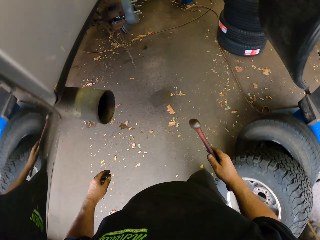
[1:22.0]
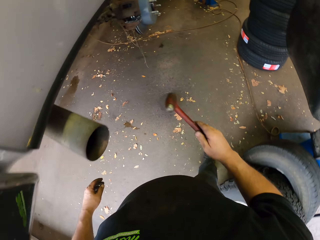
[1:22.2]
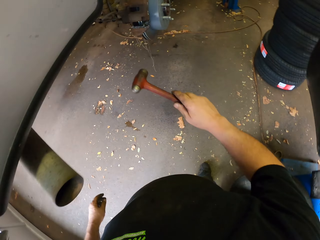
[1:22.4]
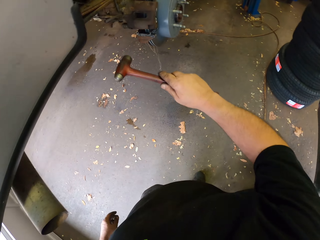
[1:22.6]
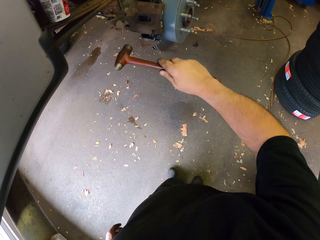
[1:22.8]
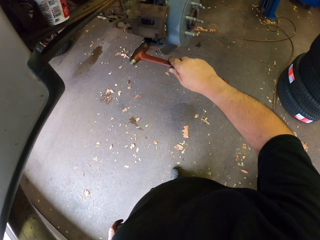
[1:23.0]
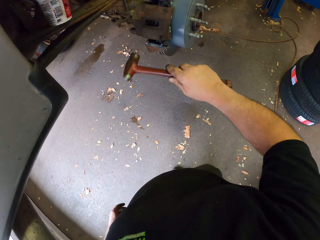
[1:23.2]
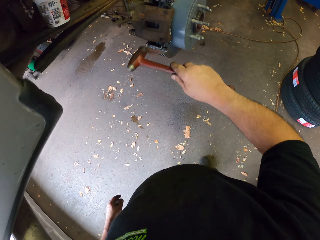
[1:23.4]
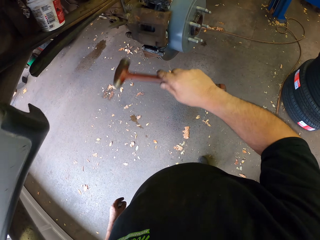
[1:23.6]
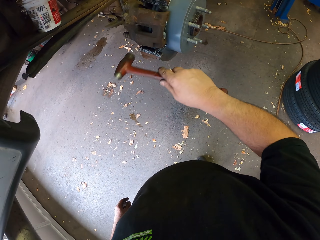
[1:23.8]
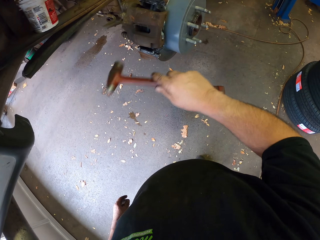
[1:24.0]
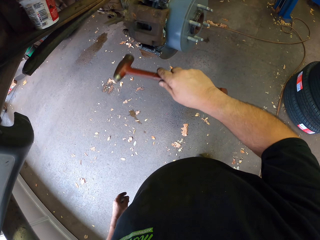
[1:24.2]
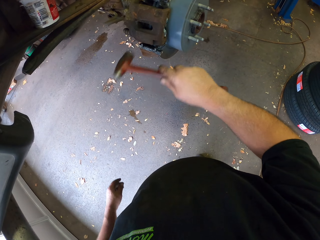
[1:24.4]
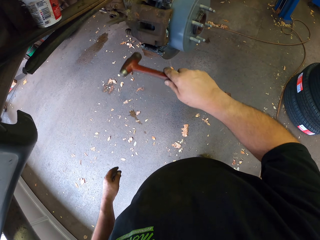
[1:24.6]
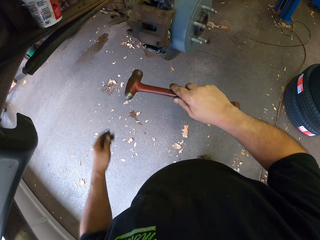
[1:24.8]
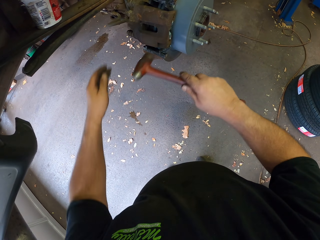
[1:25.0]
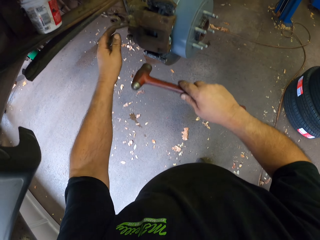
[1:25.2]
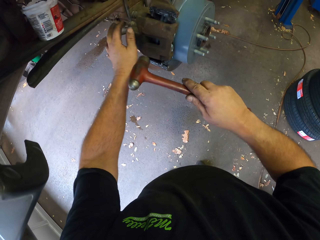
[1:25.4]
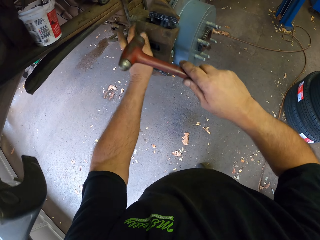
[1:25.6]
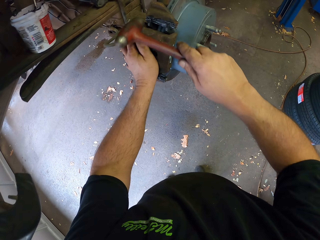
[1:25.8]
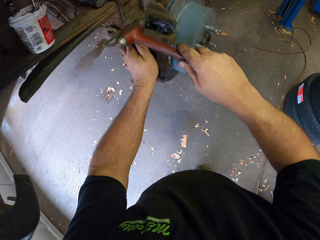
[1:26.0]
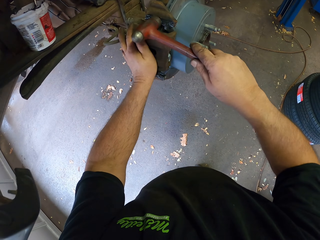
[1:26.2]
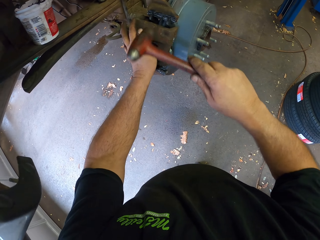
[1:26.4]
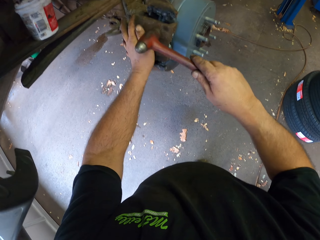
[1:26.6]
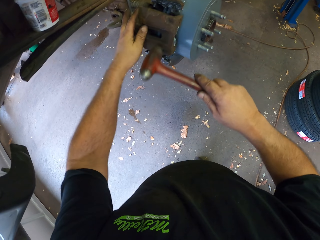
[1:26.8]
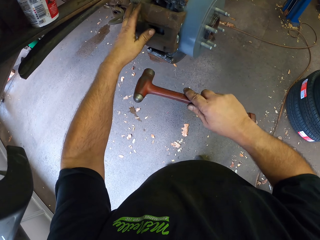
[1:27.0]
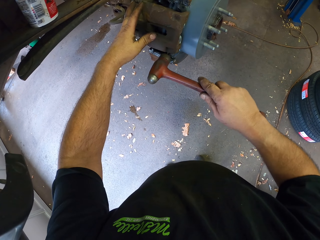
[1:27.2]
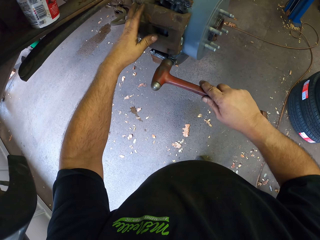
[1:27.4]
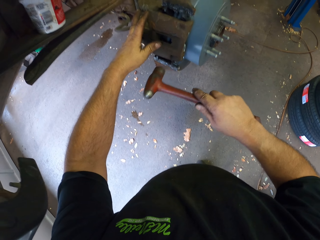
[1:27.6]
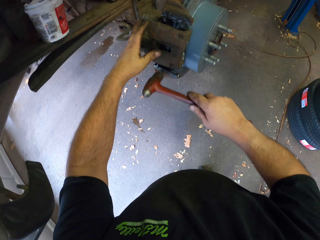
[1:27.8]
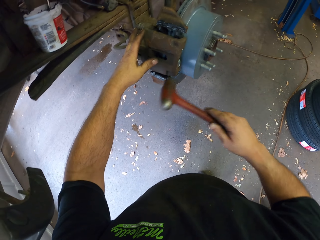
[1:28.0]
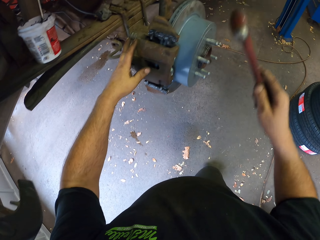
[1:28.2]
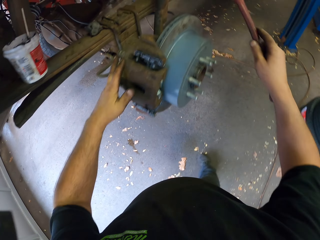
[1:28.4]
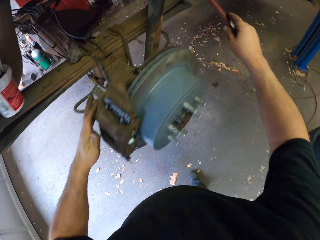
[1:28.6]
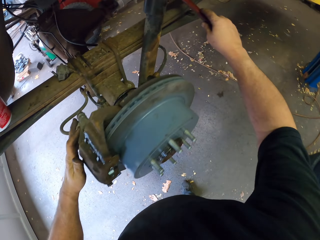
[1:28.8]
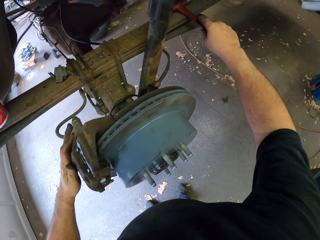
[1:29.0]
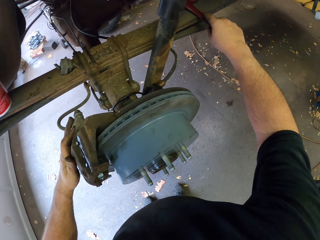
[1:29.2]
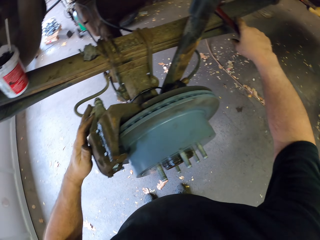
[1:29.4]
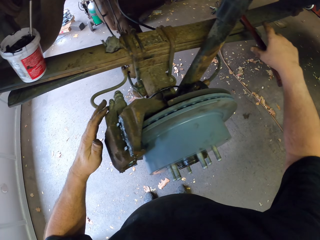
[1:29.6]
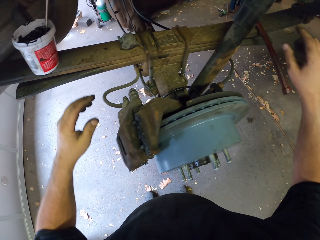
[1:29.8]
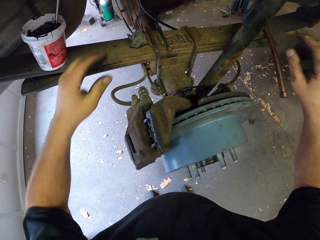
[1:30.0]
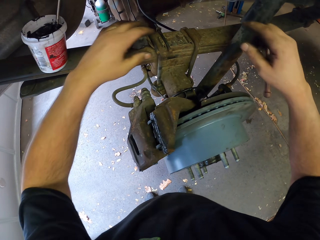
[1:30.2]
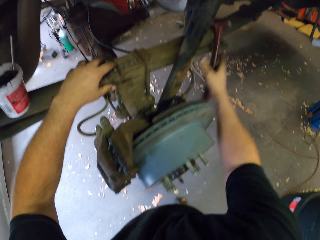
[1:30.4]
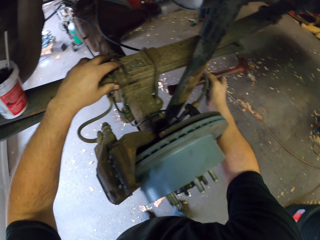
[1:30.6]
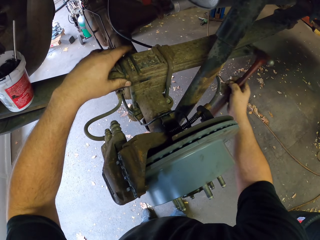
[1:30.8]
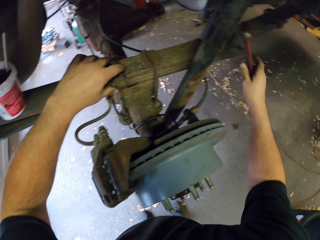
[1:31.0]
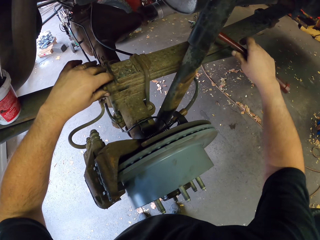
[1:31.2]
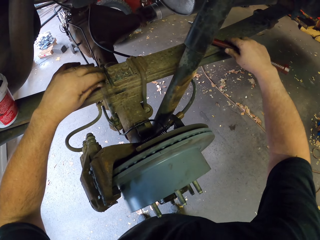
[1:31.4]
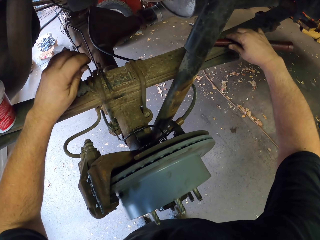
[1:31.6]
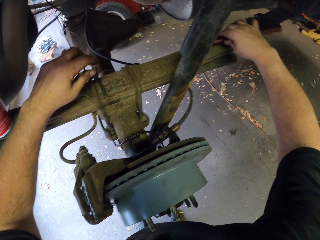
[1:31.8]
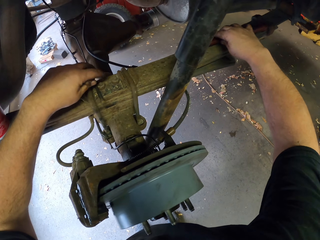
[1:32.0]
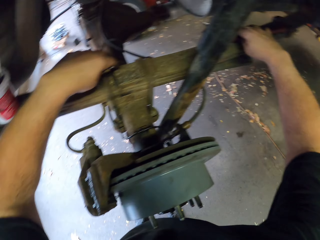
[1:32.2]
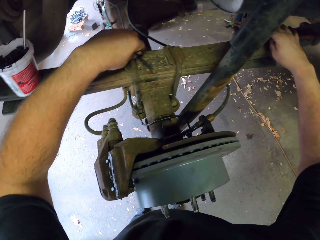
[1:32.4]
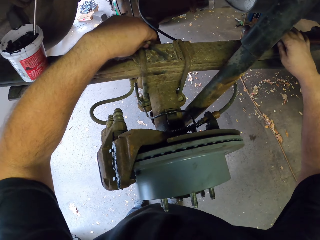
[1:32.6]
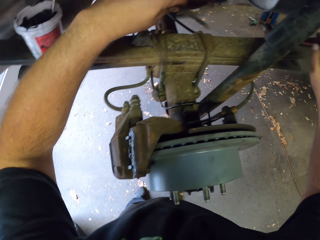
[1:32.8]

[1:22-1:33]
The camera wearer hits the brake pad with a mallet hammer. They fix the metal with the hammer. They put the mallet hammer on the metal steel. They catch the mallet hammer from falling.

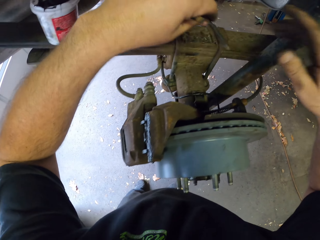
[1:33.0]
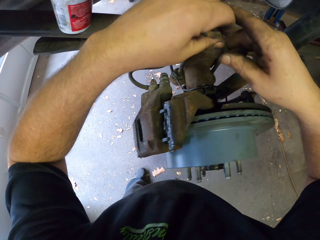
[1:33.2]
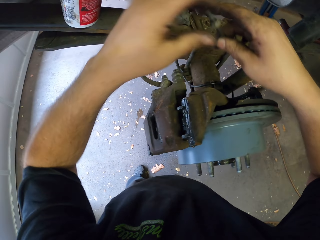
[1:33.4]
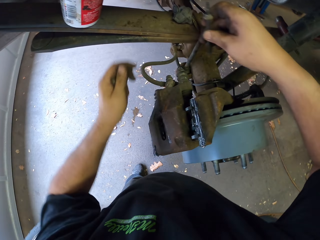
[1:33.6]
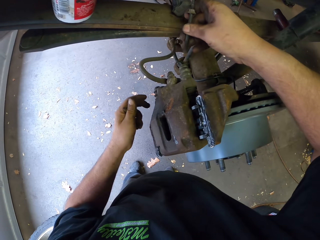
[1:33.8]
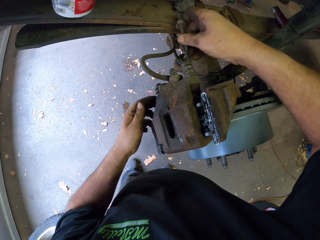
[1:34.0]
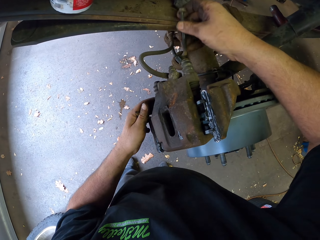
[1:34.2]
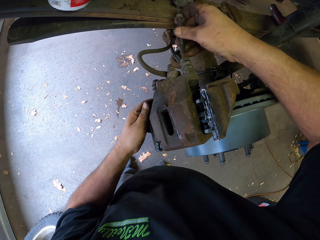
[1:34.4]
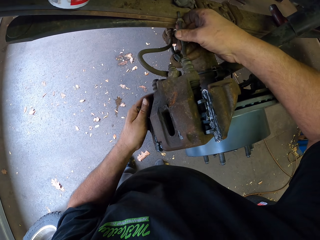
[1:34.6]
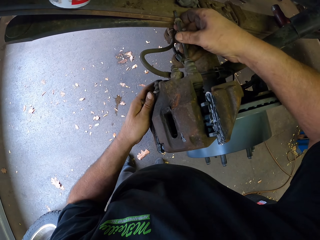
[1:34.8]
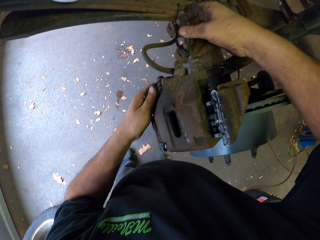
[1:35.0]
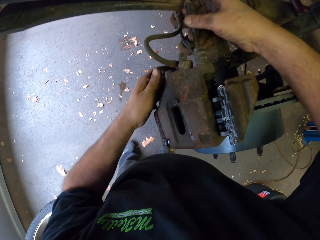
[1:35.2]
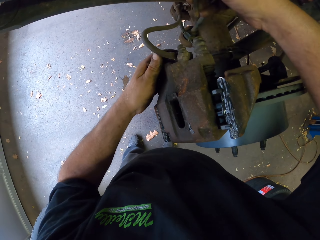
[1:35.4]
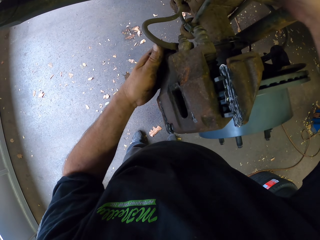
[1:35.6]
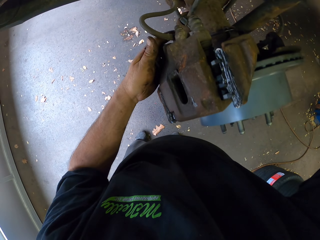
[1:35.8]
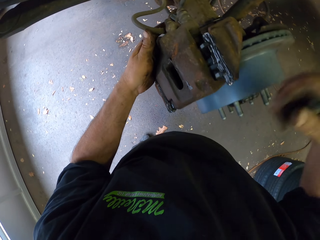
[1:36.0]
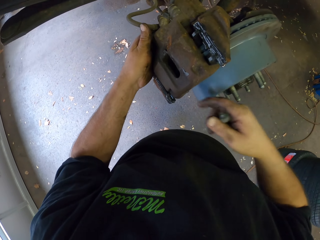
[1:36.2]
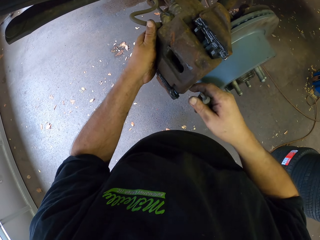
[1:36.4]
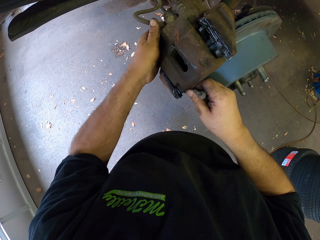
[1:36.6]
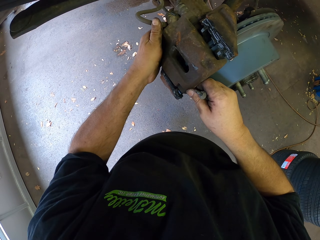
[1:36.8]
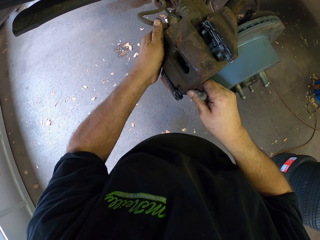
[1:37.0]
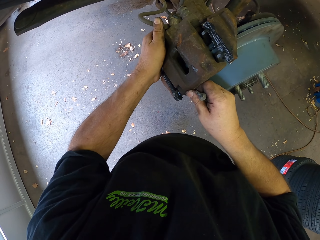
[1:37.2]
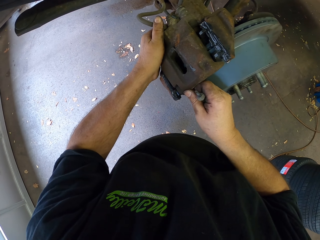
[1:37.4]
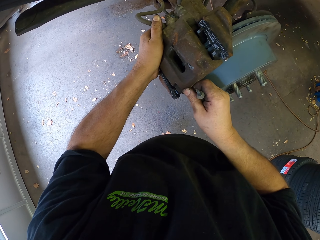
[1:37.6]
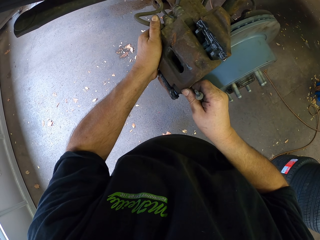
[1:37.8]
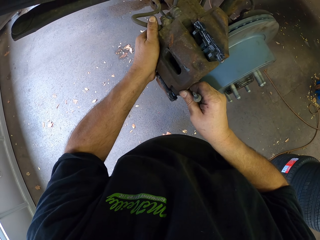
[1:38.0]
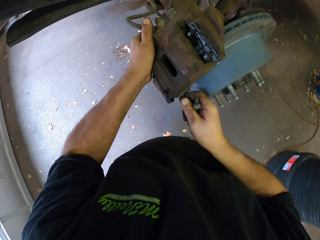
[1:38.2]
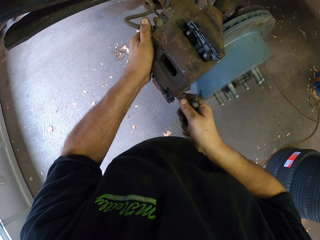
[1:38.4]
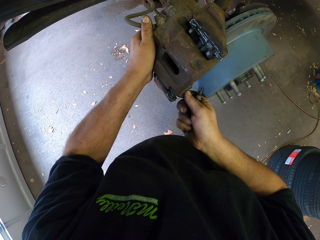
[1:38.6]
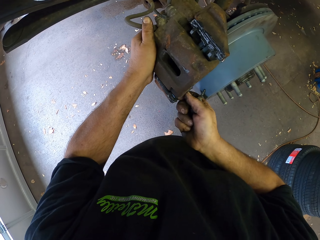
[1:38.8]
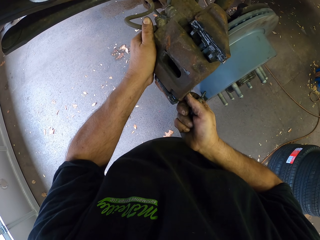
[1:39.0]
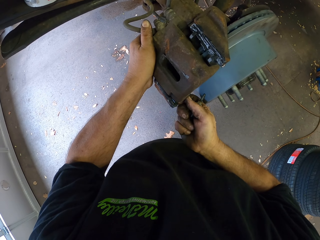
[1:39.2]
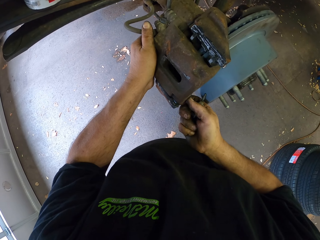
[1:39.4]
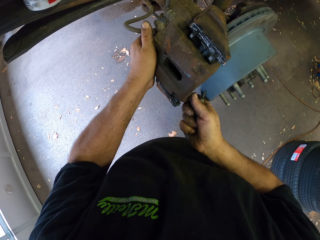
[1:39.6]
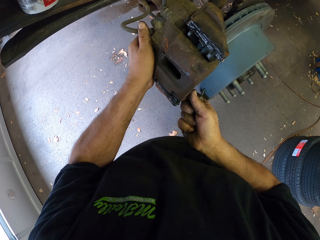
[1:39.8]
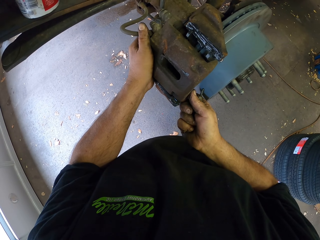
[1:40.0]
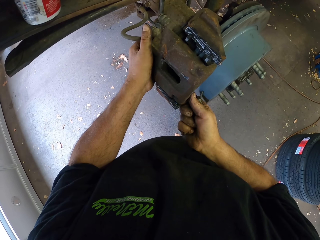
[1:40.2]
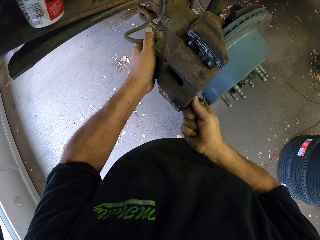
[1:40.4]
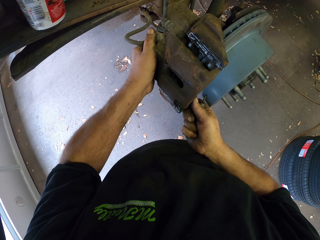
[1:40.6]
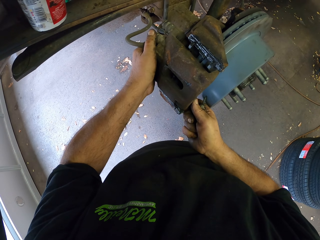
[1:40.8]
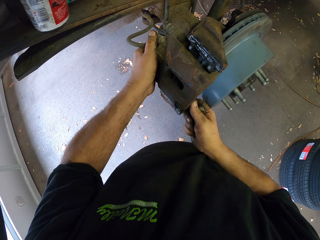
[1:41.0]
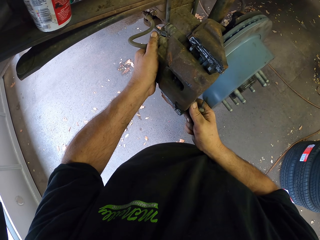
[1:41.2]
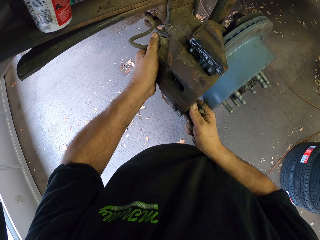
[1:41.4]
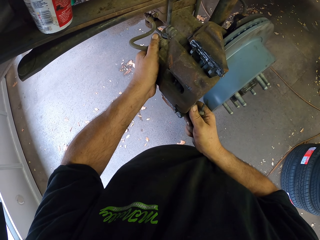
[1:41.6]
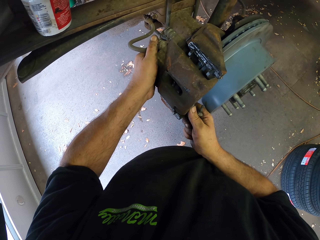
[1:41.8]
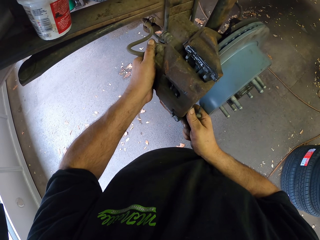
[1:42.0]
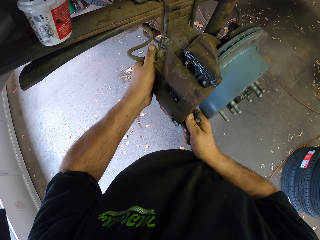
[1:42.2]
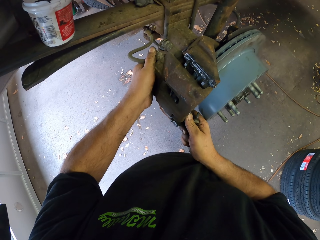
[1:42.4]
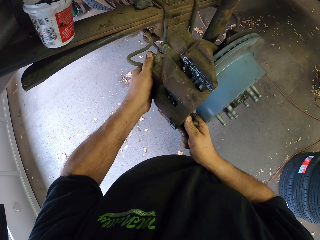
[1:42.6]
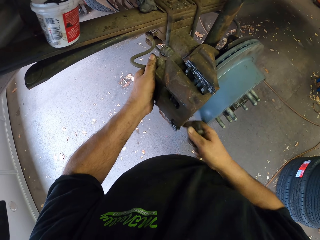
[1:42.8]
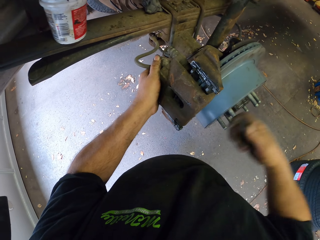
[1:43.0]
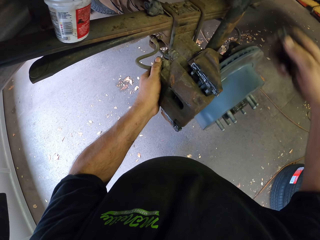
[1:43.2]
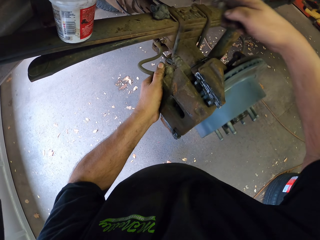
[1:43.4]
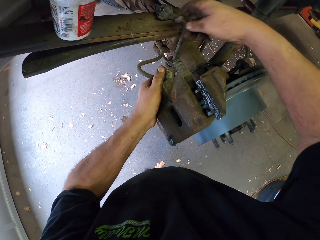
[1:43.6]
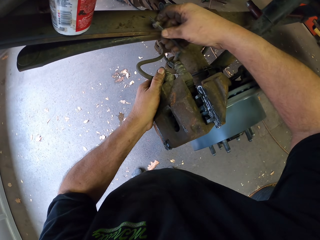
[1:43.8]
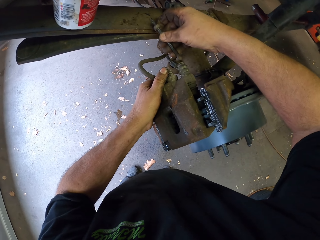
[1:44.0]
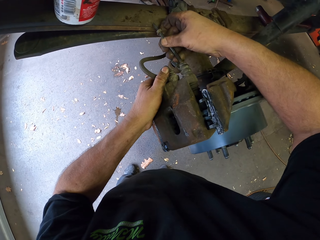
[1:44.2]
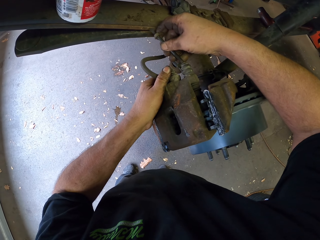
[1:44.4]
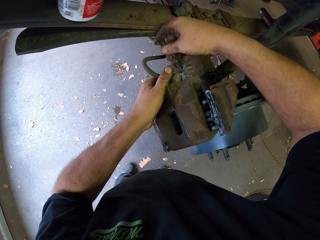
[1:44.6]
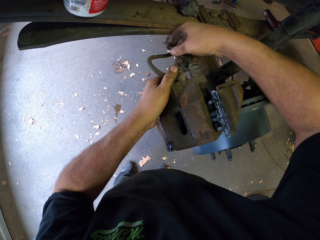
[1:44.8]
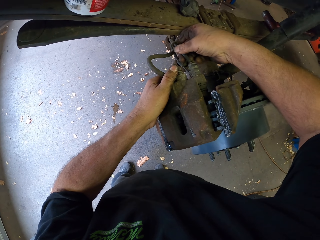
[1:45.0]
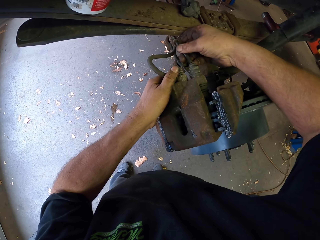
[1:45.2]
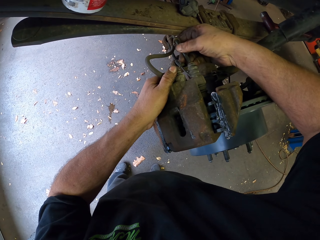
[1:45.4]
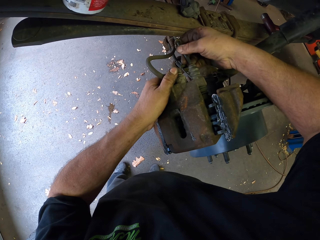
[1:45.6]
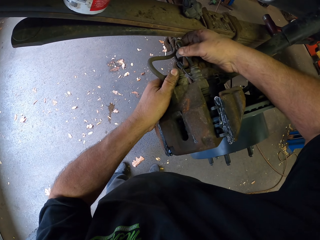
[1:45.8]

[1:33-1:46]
The camera wearer picks up the nail. They put the nail in the brake pad. They work on the car.
